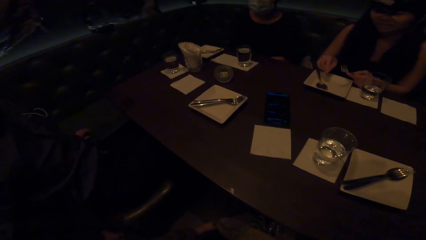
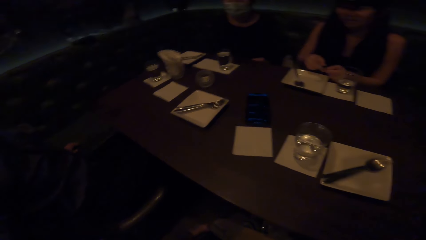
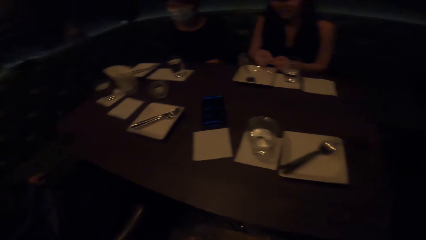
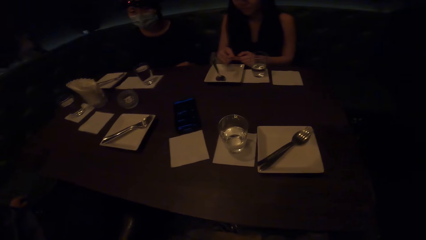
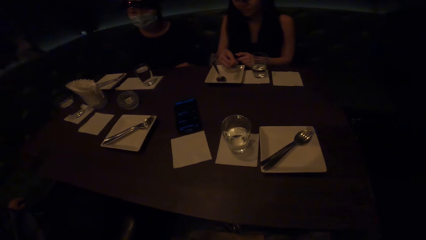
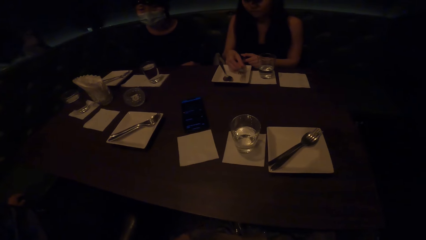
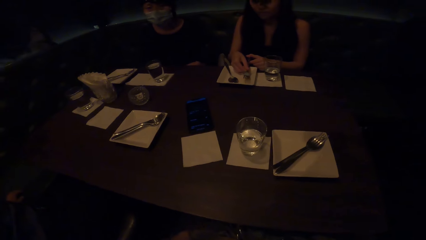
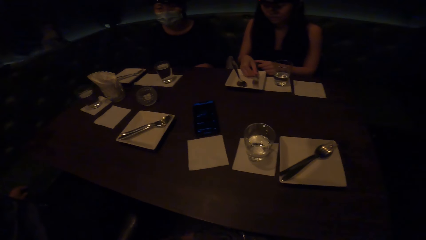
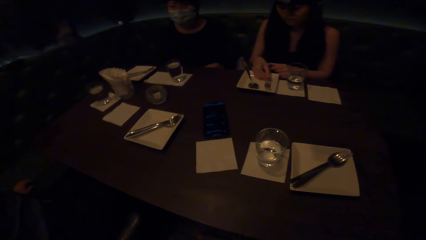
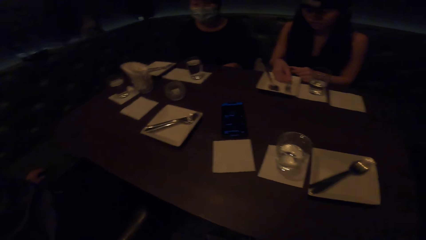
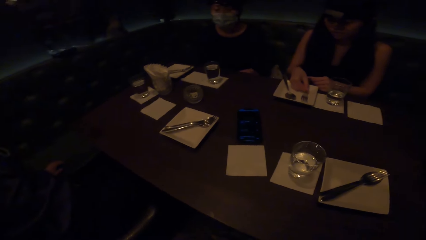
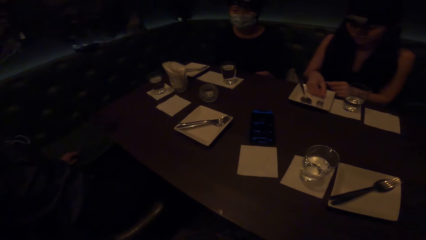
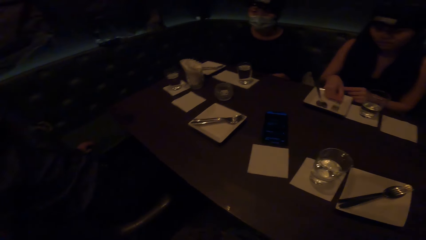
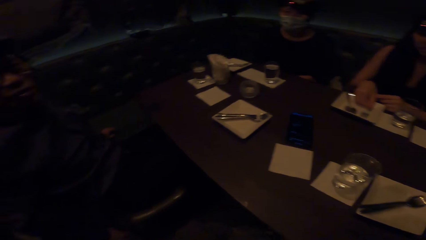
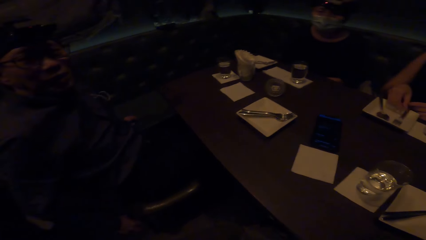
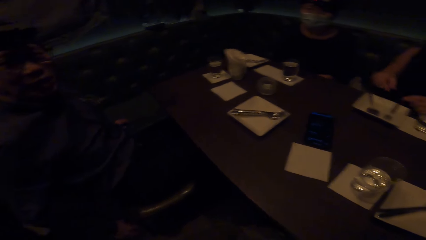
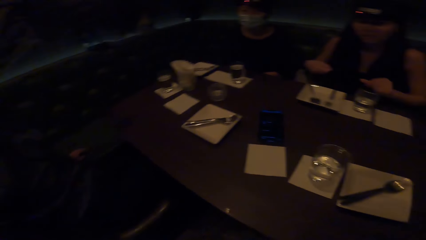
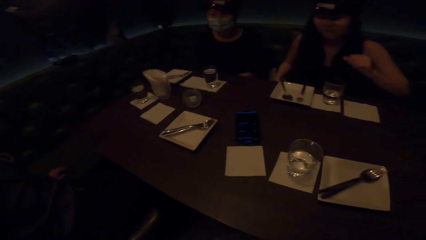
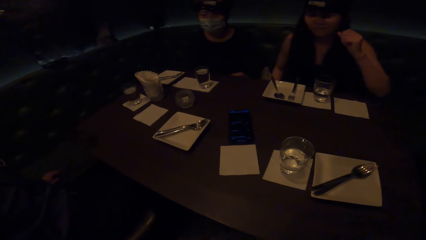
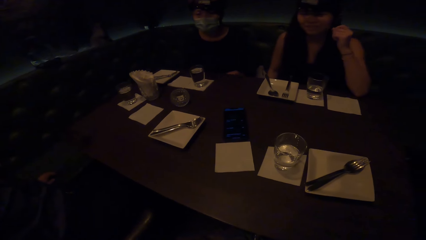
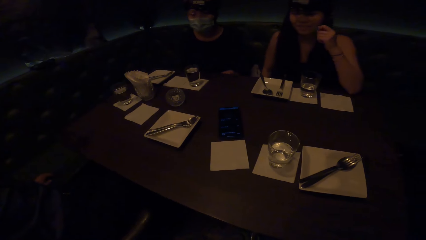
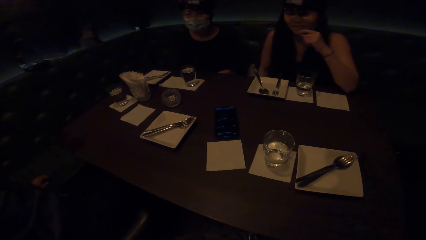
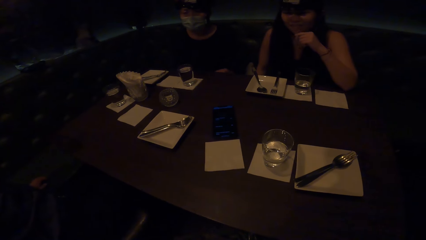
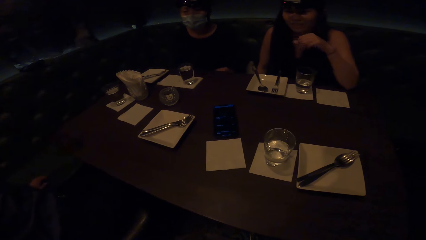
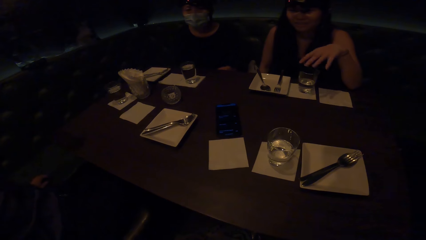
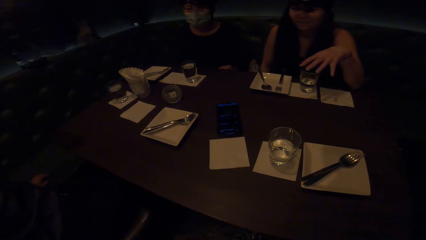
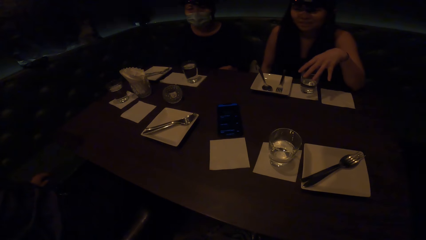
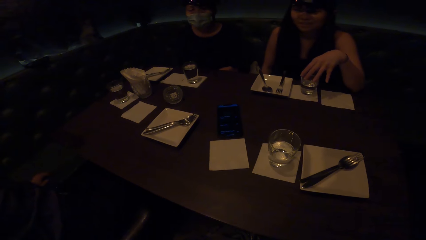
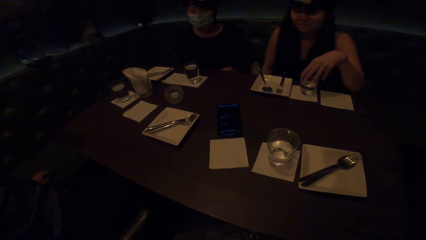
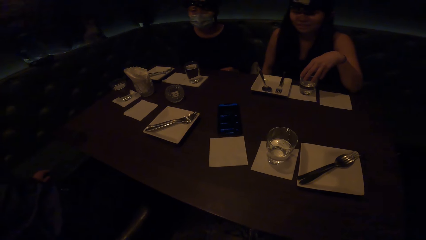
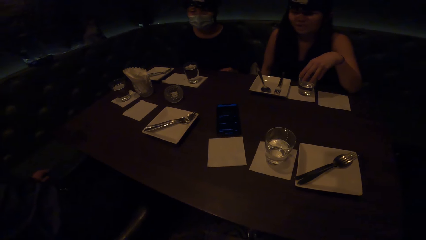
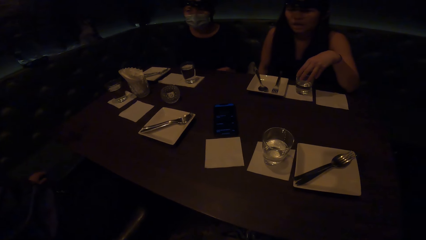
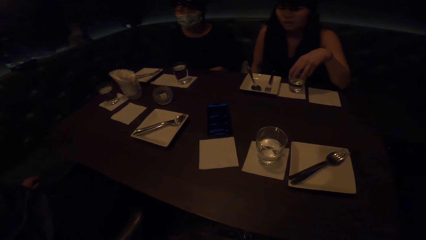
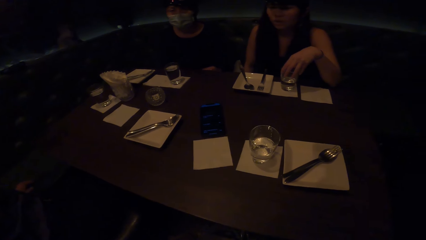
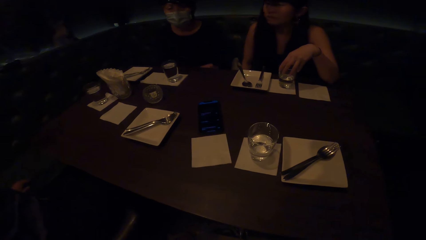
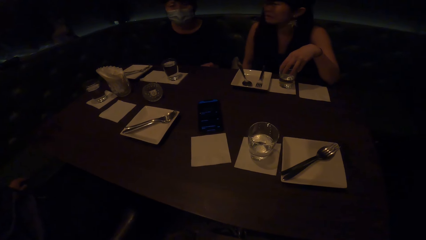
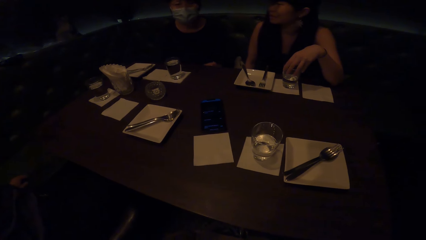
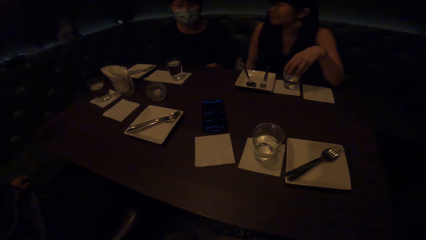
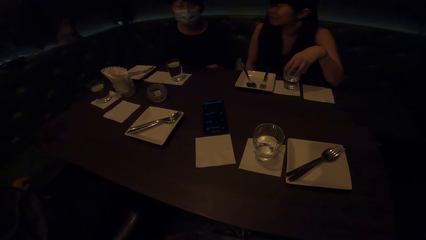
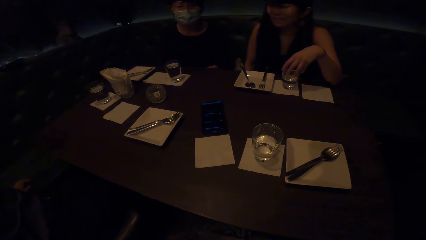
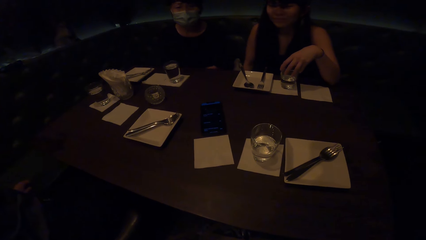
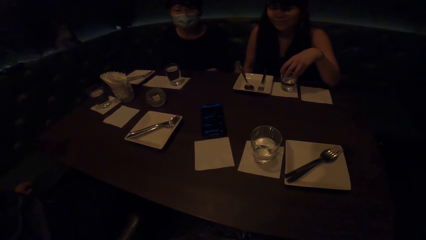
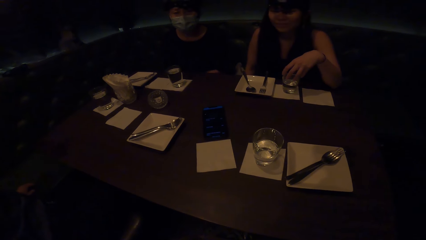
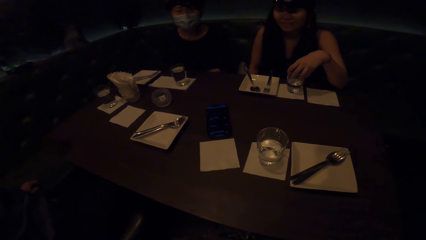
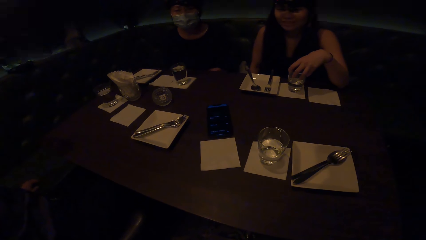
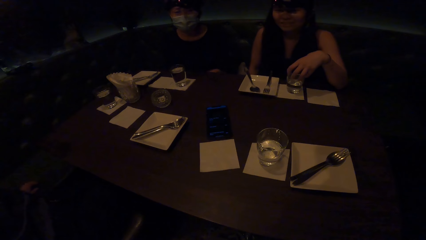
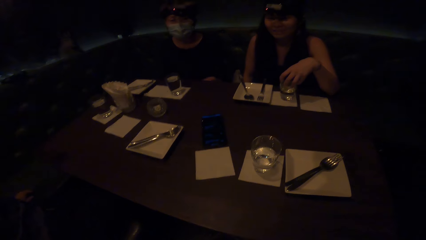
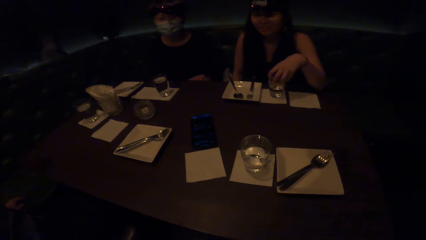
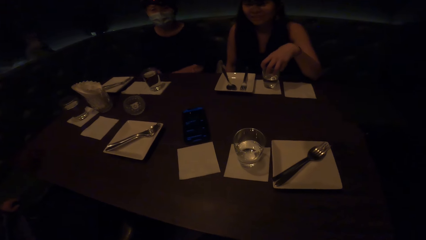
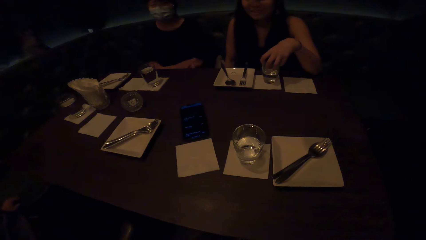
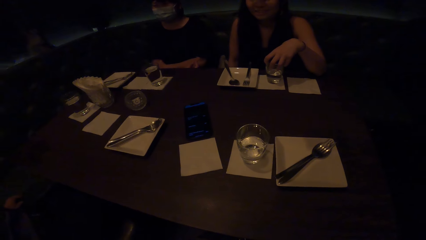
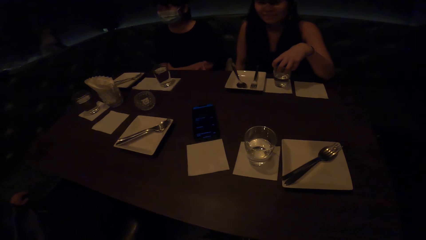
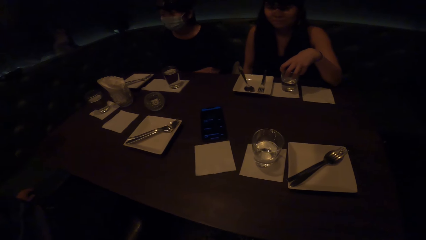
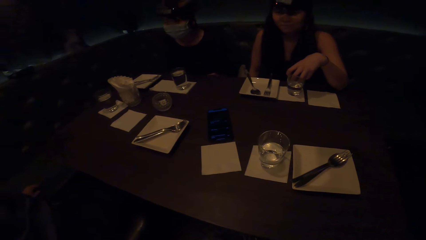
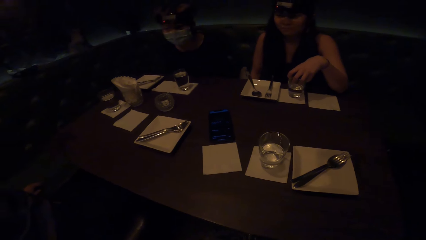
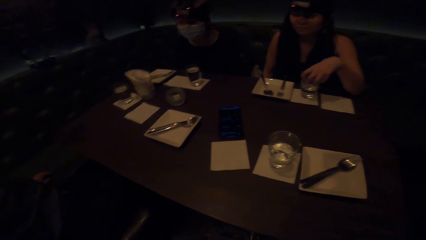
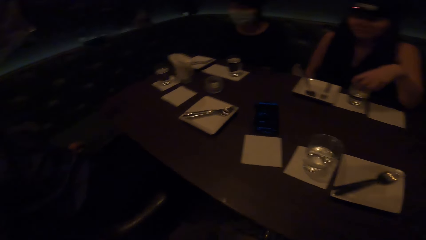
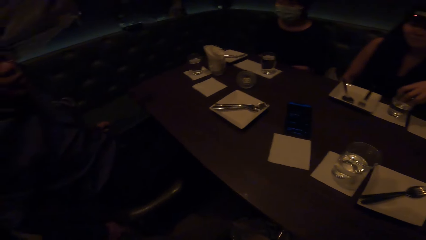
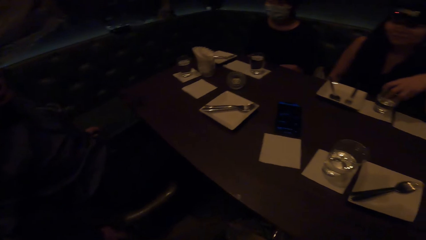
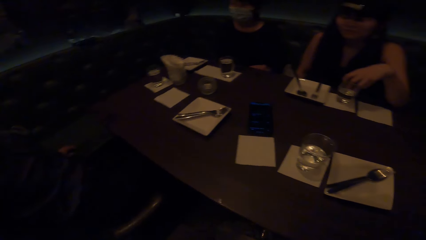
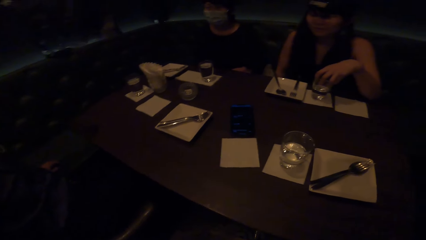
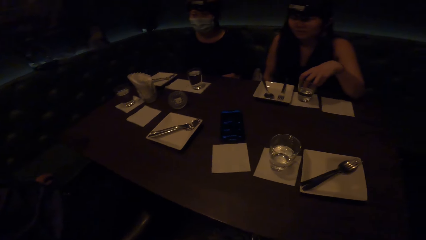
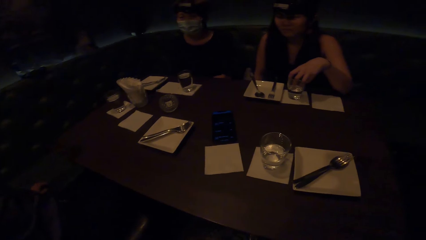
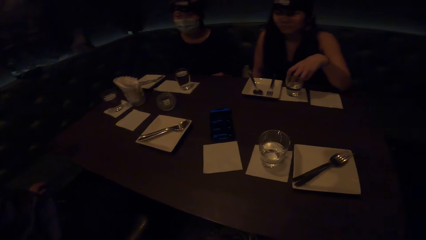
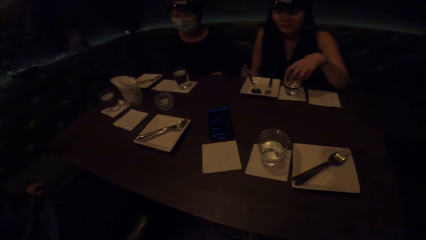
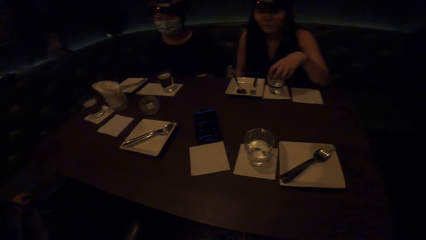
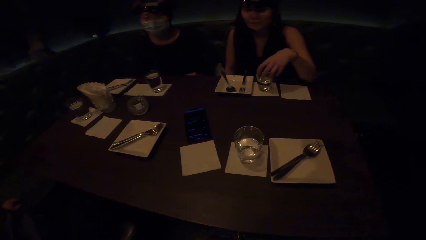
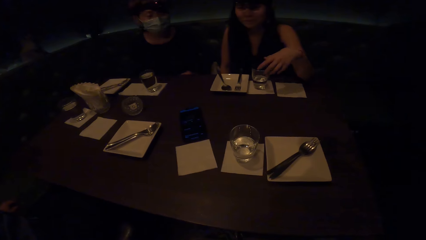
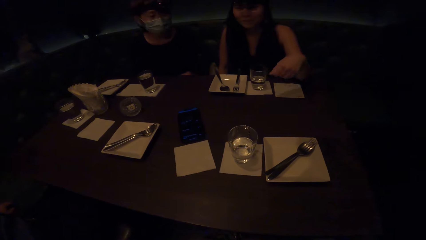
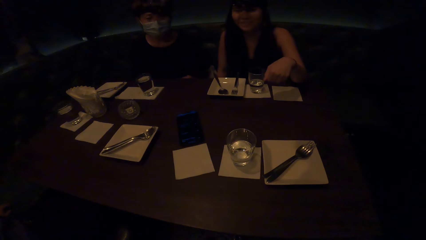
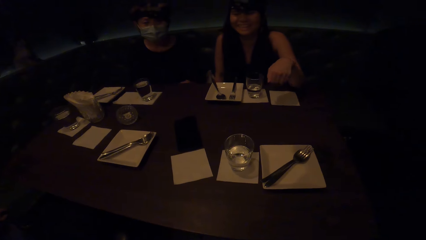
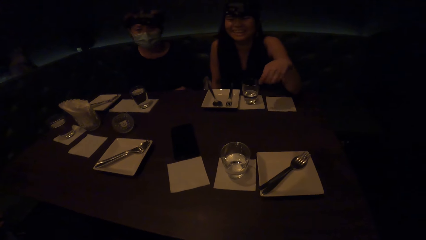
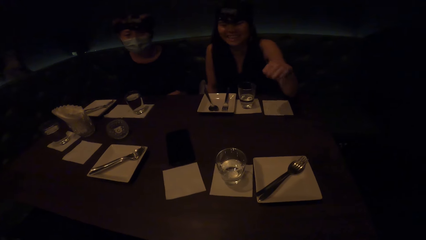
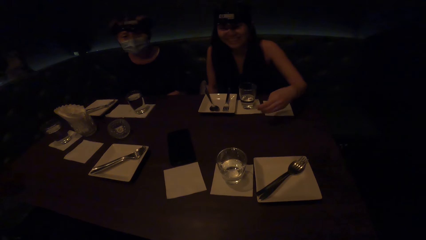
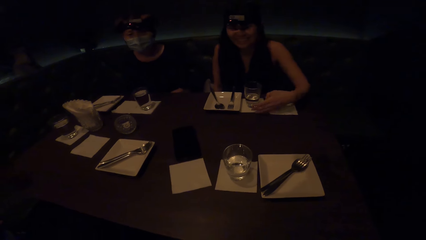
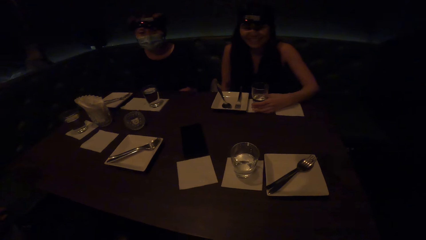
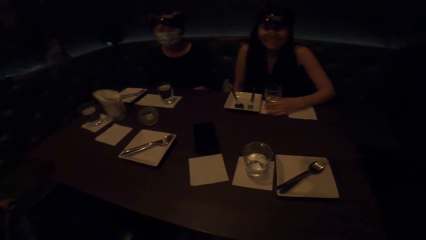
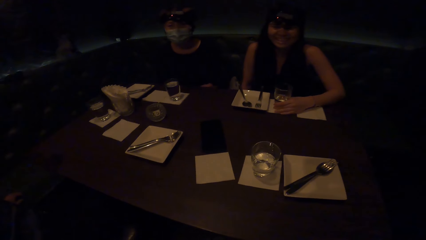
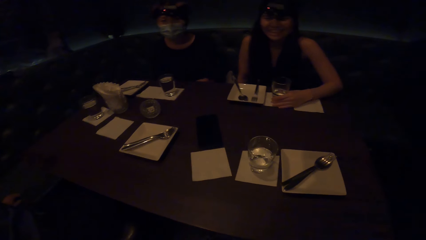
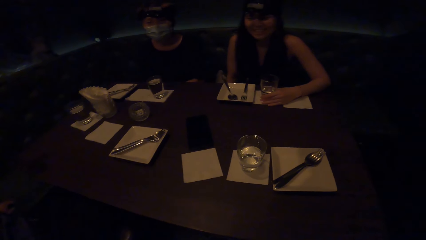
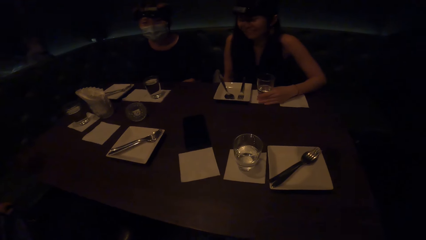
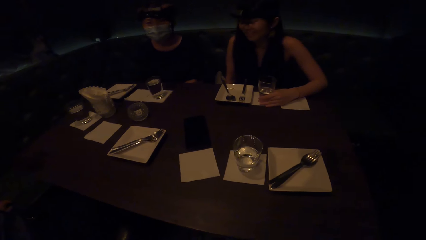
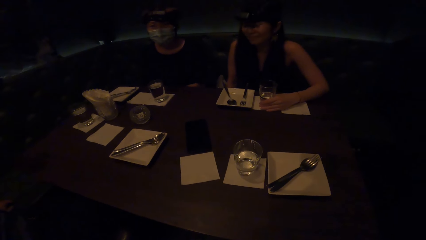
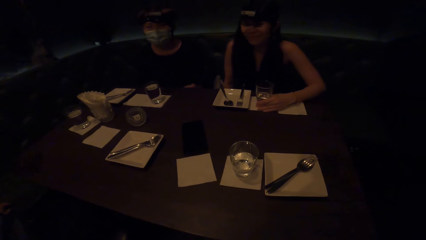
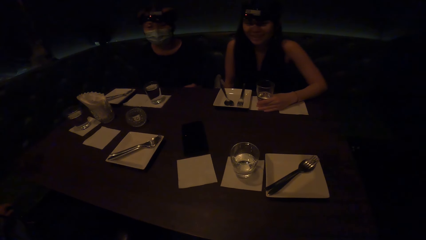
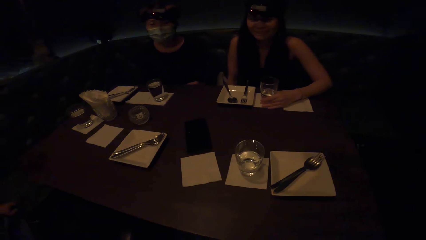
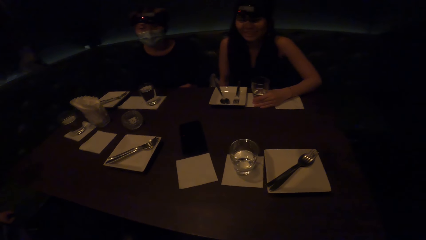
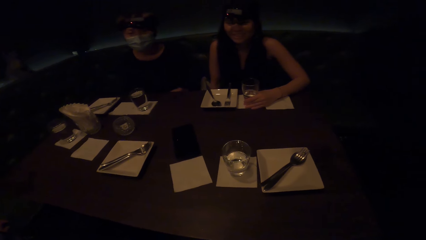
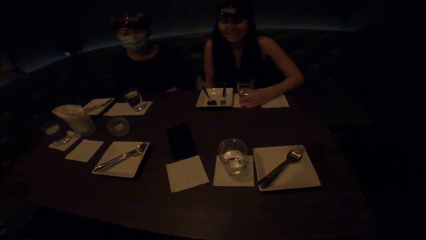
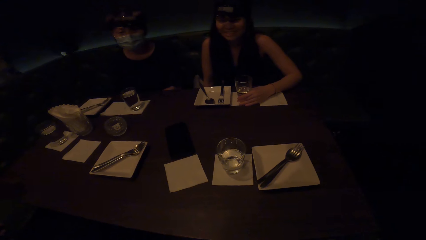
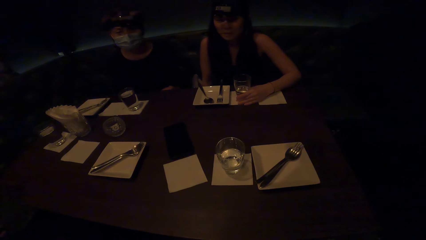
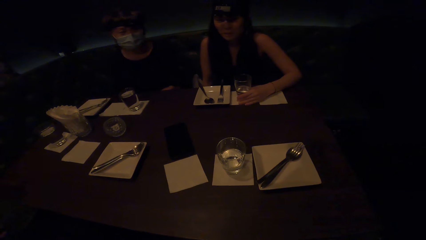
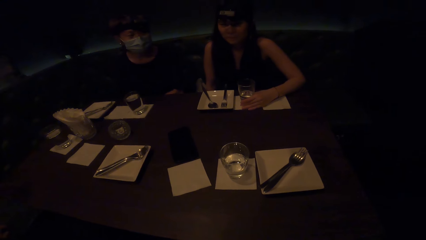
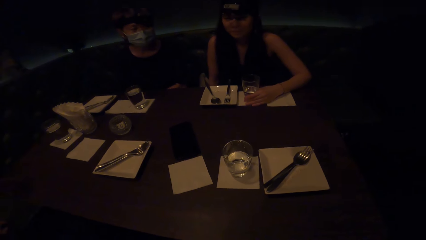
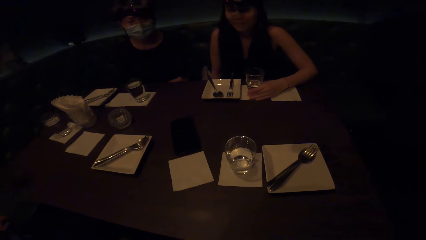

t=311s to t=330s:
A woman places the fork on the plate. She does a hand gesture and places her hand on the glass. Another woman interacts with the camera wearer. A man interacts with the camera wearer. The first woman interacts with the camera wearer. She does a hand gesture and touches the glass.
